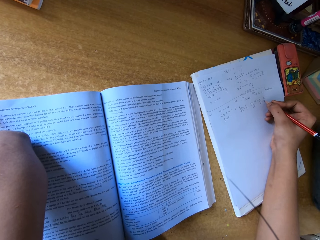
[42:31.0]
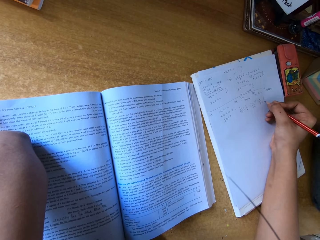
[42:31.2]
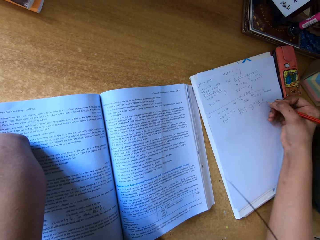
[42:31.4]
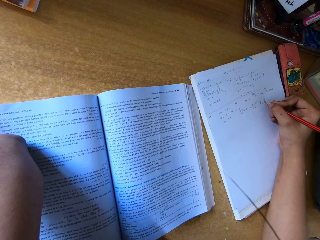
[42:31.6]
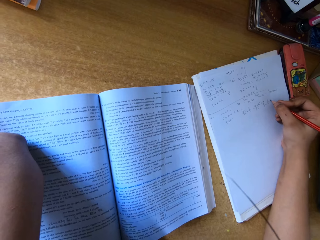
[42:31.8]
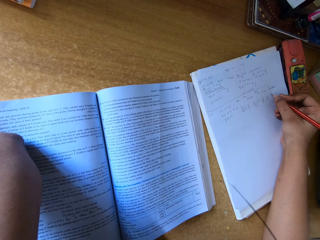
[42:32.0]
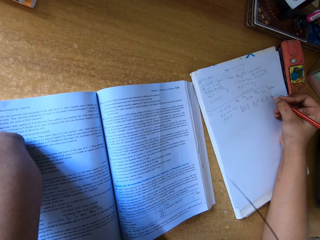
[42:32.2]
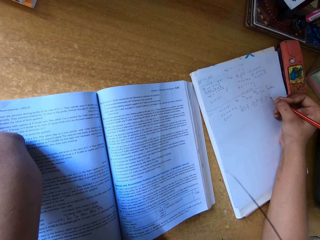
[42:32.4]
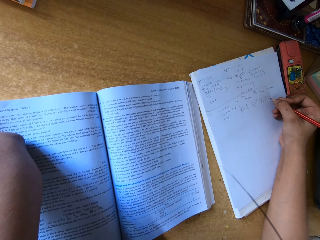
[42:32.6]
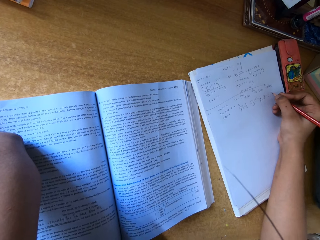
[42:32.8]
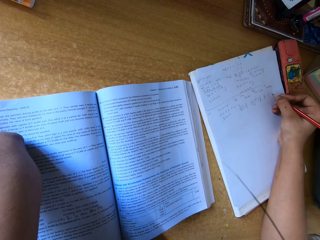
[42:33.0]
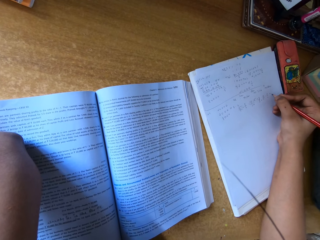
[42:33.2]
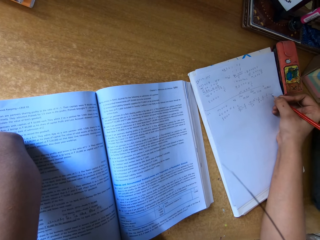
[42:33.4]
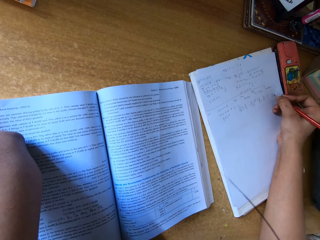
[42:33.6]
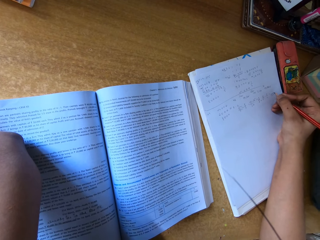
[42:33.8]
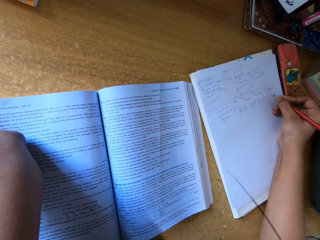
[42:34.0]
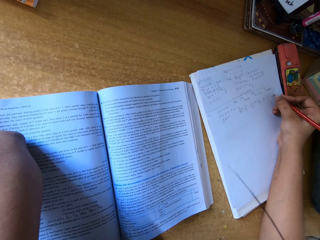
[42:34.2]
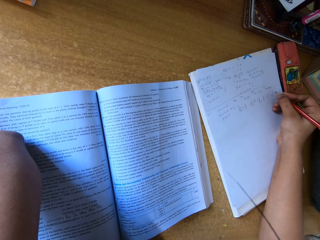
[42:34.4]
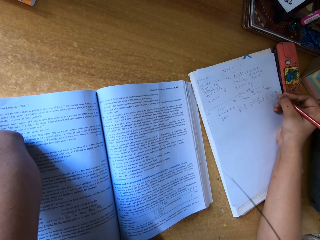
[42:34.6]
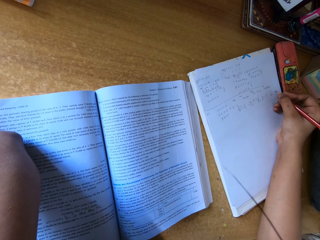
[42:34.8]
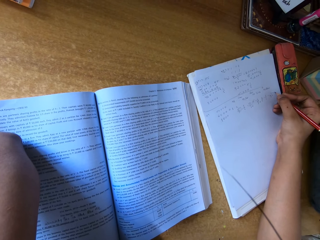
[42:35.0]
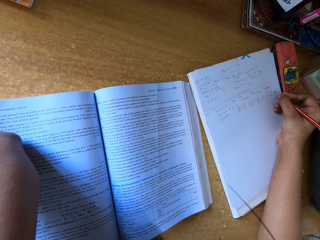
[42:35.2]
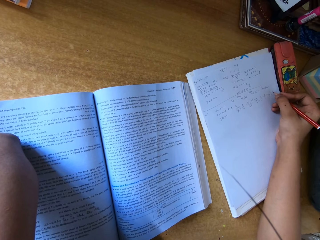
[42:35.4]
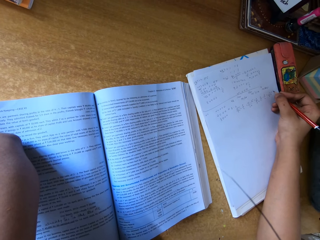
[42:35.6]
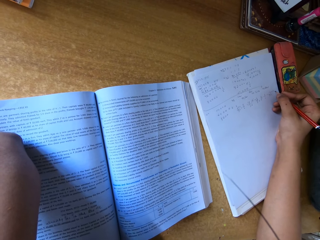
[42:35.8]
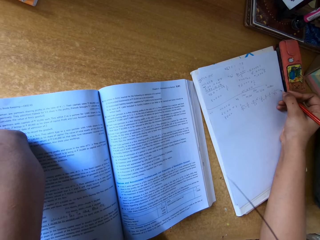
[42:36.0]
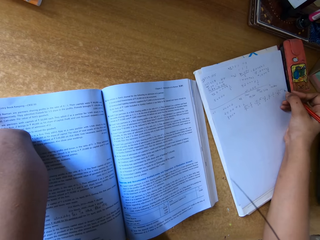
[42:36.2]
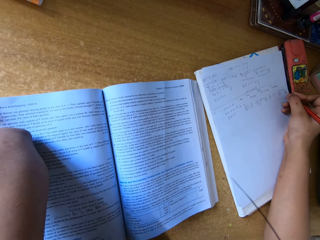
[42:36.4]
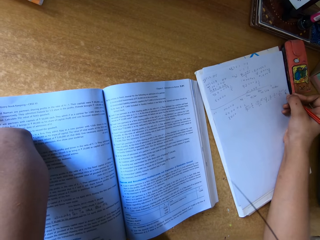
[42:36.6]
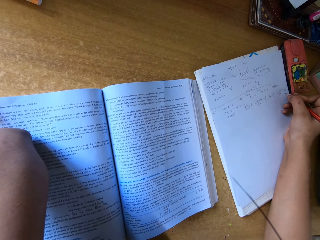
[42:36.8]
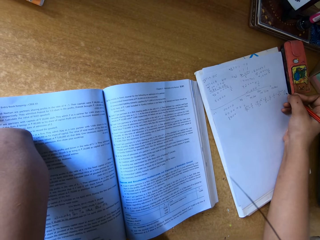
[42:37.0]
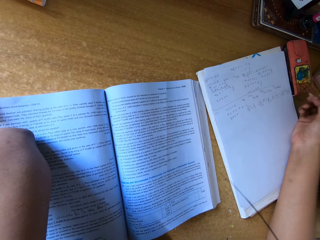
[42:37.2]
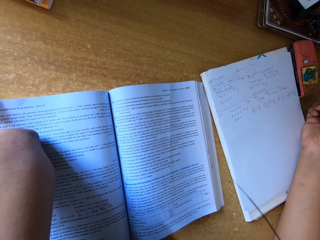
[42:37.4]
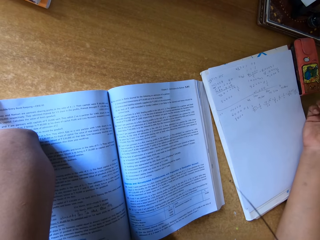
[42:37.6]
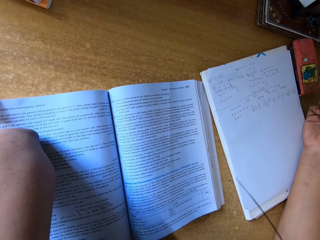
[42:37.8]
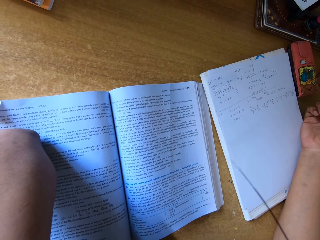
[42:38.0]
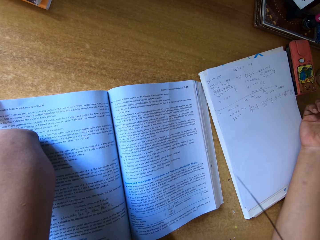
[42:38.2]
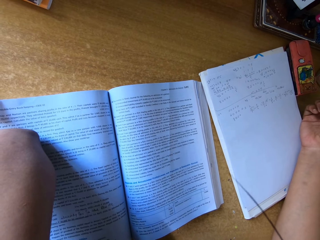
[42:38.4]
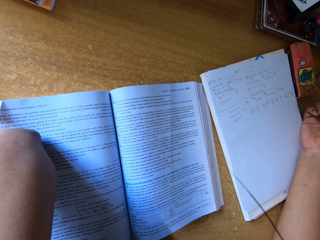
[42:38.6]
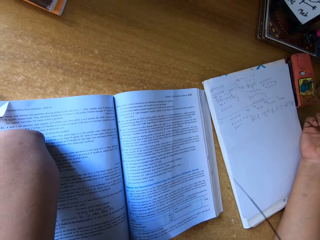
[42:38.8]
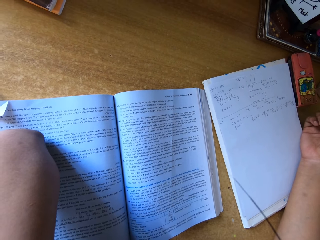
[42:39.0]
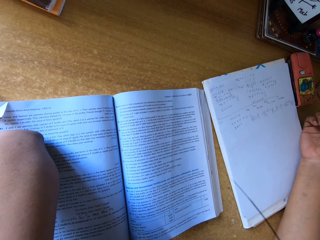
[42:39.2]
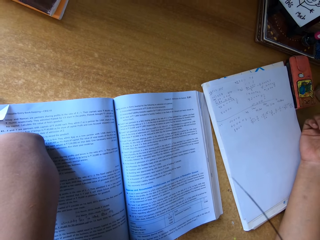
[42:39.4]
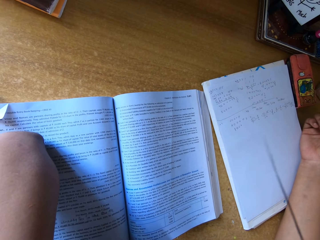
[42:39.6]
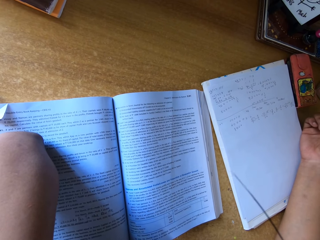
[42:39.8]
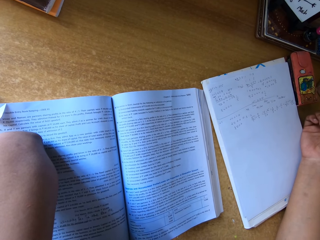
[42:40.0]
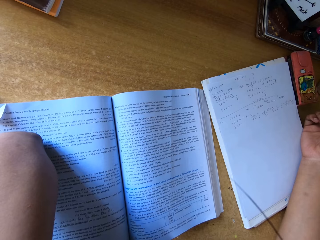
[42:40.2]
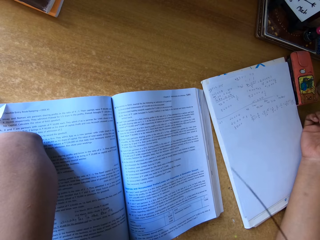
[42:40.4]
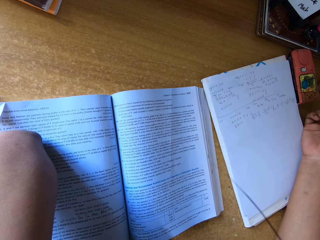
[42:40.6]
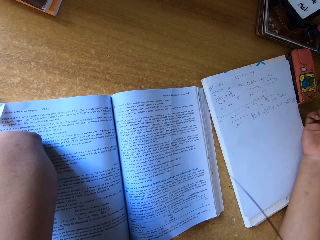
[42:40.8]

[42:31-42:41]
The camera wearer writes on the paper. They write on the paper again. They lift the pencil.

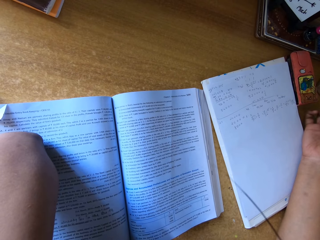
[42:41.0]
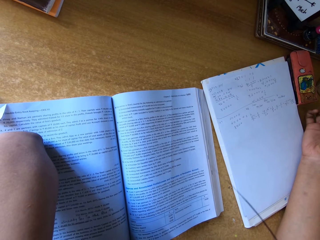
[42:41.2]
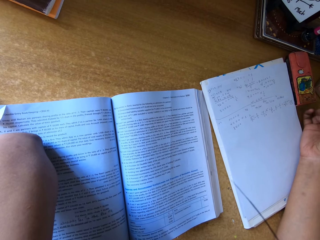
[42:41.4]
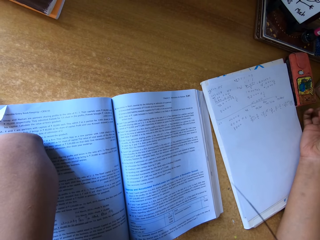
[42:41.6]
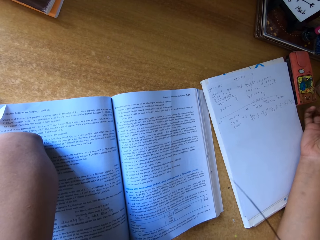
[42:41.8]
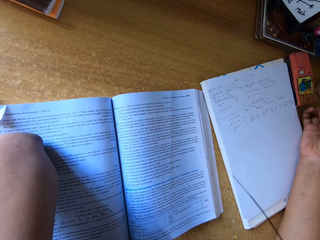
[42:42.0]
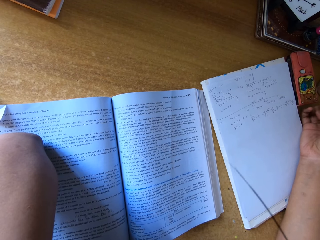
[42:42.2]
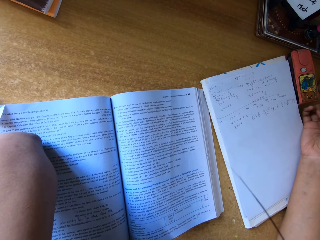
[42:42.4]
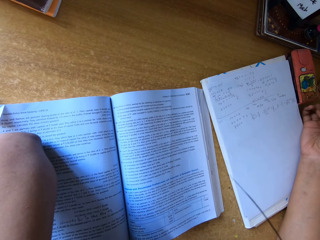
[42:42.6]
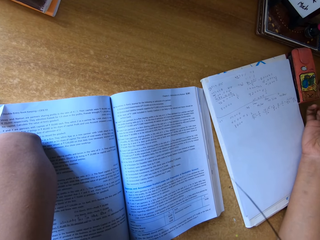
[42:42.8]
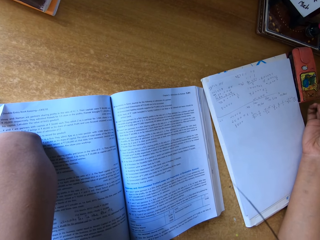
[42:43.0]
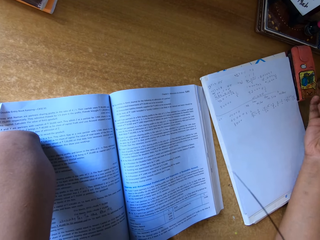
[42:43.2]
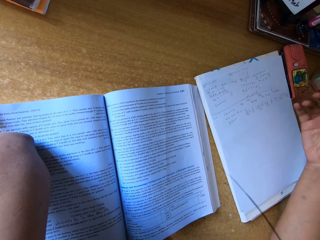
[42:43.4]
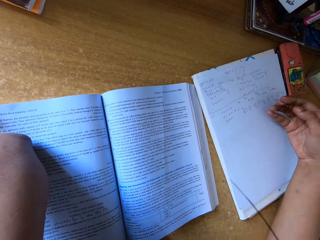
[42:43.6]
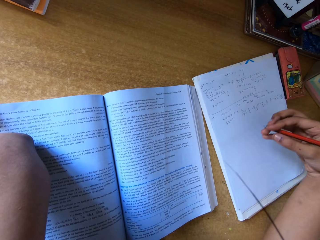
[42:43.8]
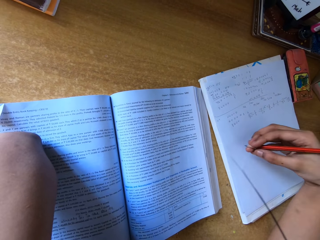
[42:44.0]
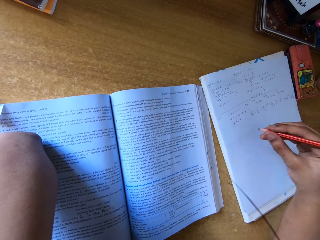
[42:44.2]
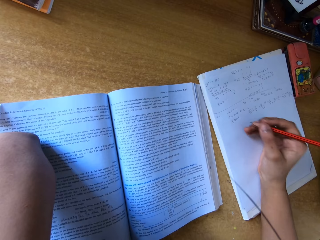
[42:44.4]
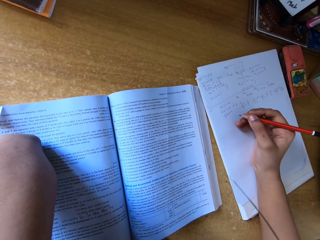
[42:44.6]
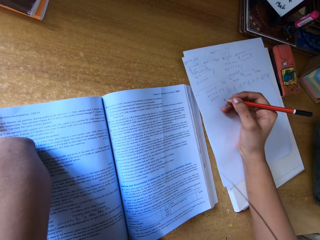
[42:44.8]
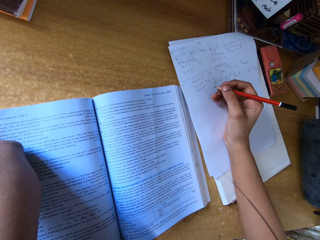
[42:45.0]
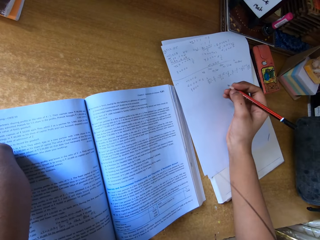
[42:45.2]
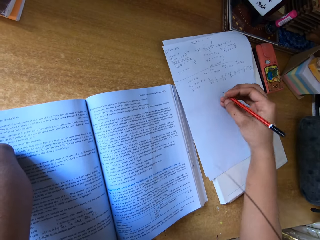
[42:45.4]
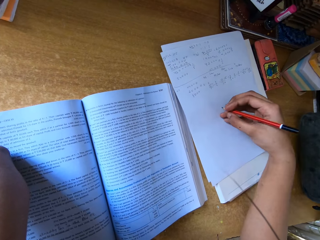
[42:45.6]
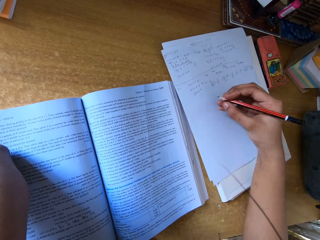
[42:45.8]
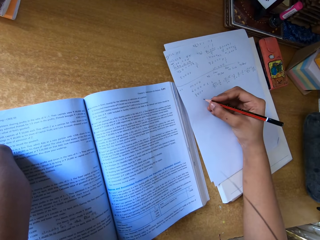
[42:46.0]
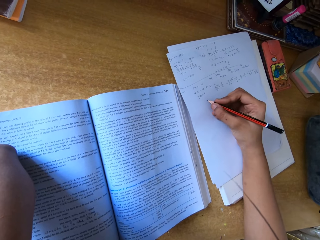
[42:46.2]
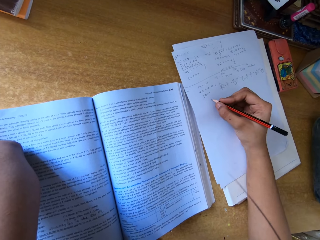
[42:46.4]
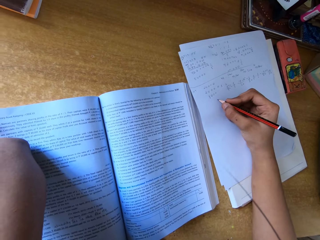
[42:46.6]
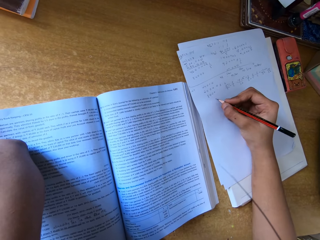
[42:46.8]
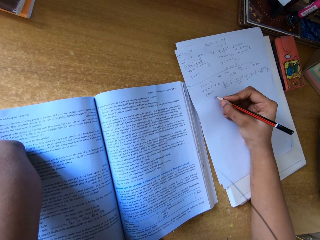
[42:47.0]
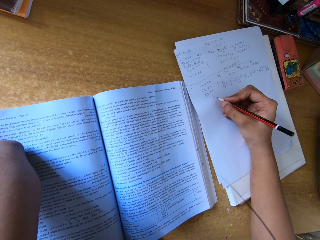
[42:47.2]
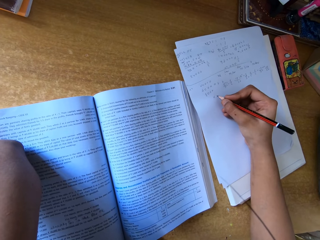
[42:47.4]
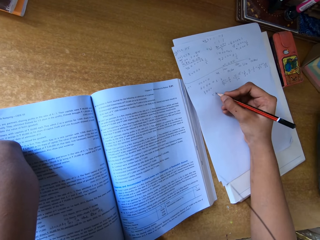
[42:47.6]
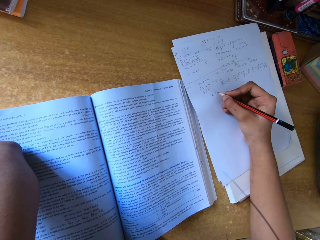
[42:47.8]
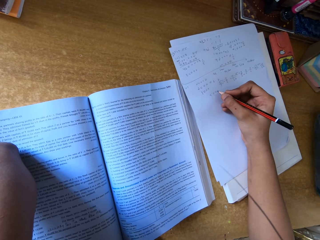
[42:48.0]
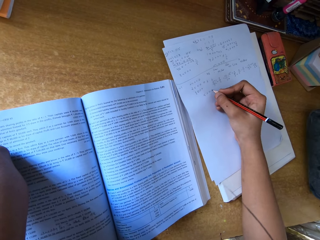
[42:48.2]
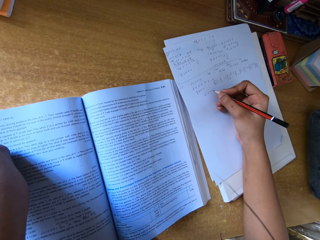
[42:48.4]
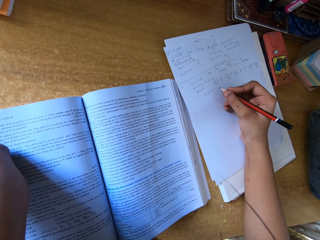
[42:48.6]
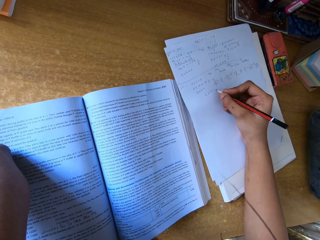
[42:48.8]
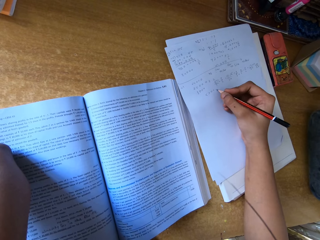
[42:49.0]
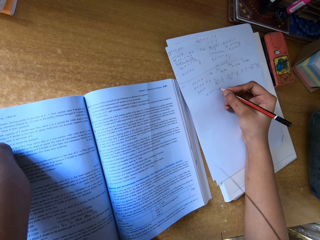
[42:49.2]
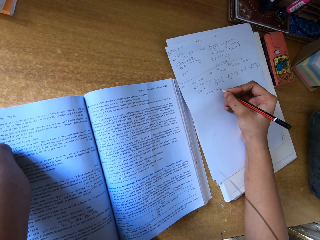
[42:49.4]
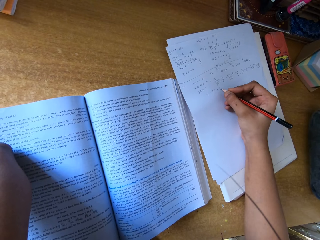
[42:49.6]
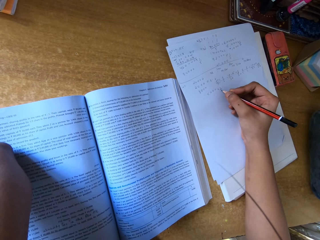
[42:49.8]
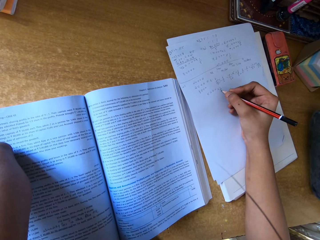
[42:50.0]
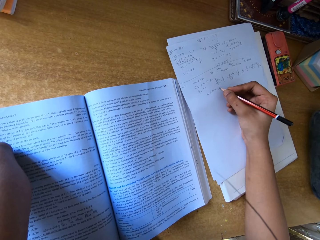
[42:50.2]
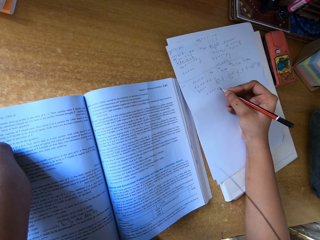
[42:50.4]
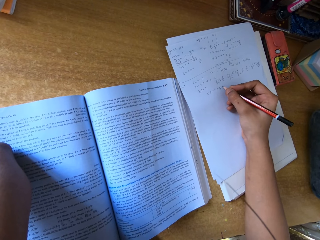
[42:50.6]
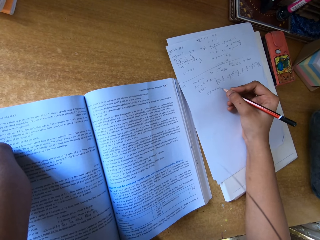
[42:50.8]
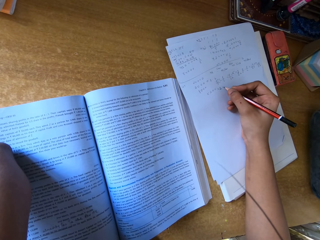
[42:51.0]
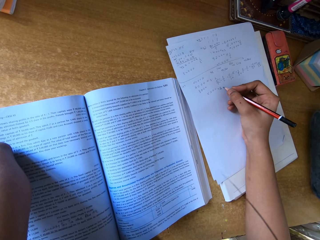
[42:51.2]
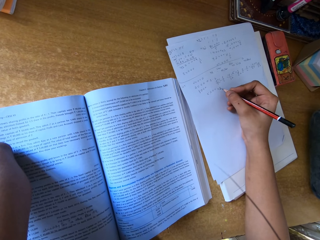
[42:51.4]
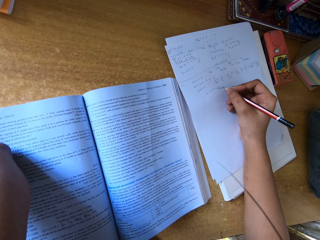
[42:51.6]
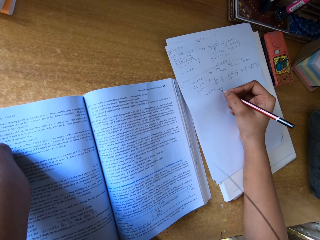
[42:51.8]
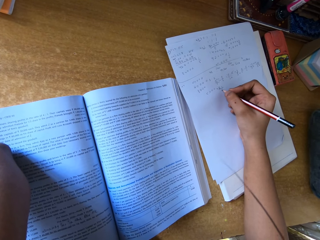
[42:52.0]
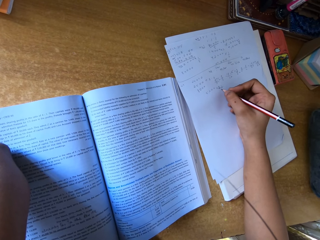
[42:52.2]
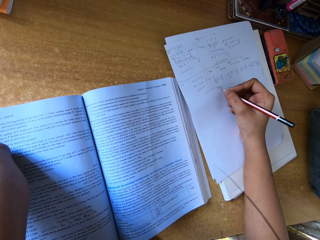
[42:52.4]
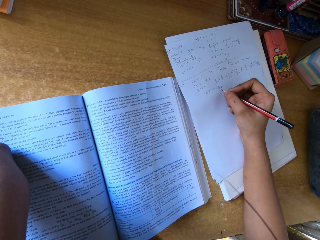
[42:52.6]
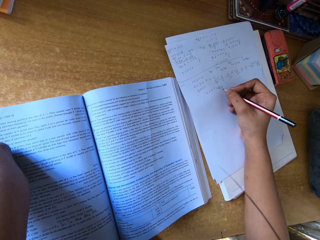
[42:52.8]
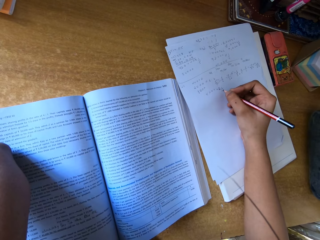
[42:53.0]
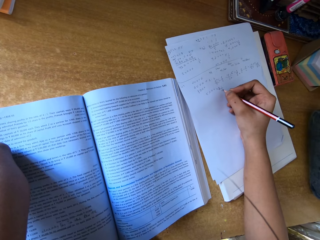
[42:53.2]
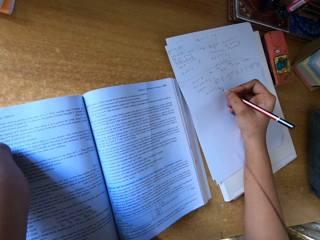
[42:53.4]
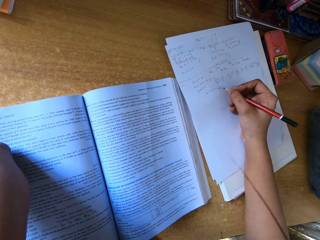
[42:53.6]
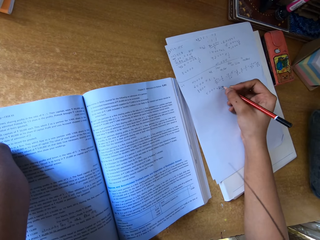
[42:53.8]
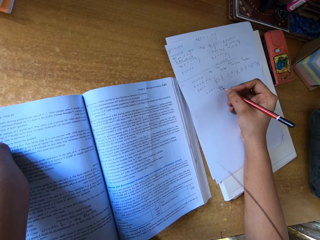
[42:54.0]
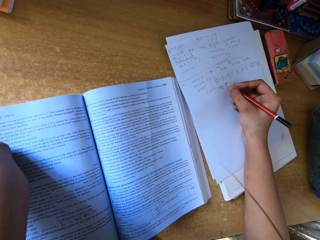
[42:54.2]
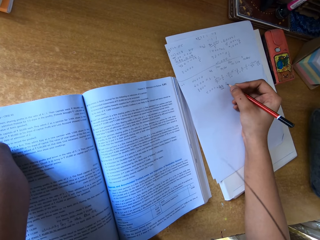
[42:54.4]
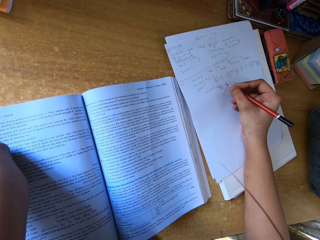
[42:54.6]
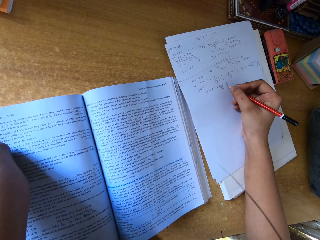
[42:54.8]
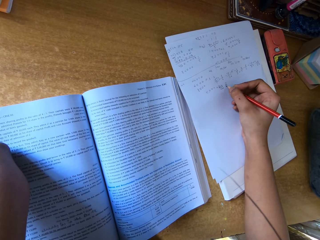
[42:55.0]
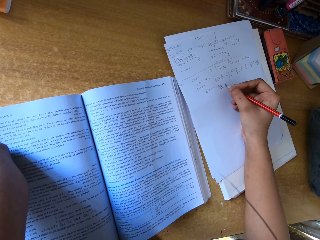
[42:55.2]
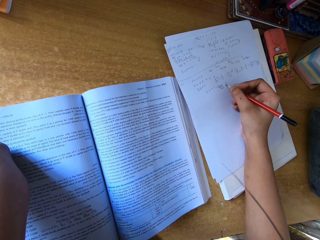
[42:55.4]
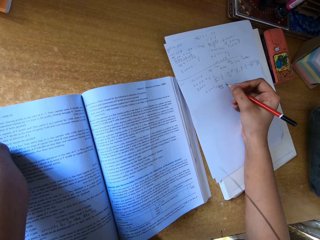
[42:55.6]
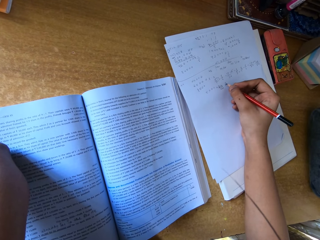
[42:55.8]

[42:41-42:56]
The camera wearer peruses the text book. She shakes her right hand. She moves the paper. She lays her right hand on top of the papers. She writes with a pencil on the paper. She writes on the paper again.
